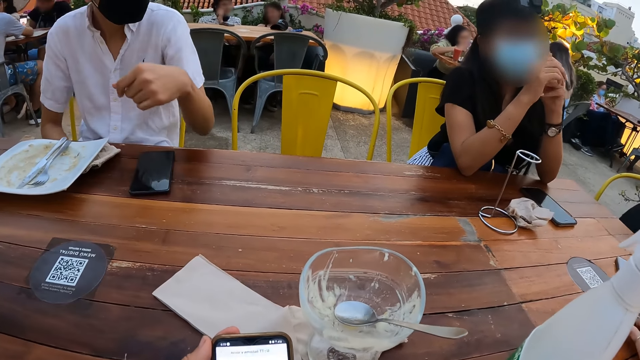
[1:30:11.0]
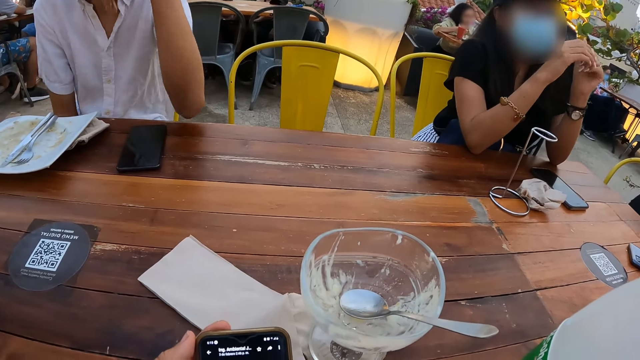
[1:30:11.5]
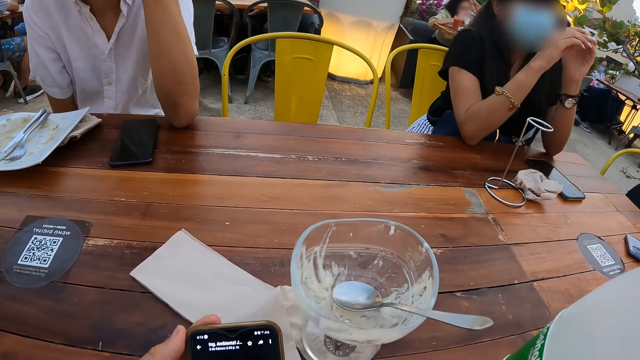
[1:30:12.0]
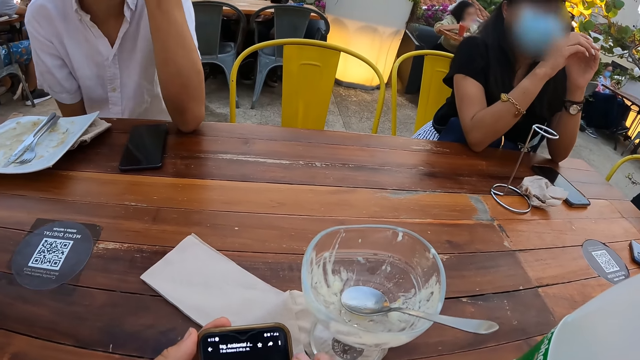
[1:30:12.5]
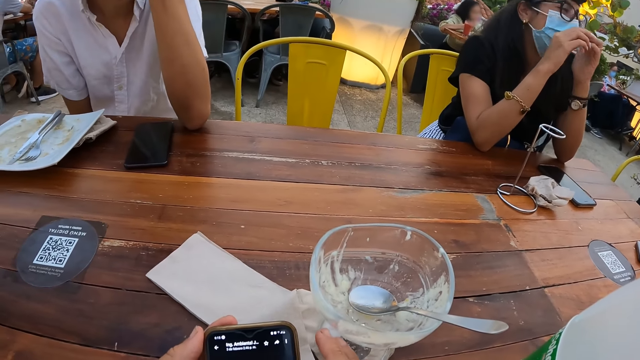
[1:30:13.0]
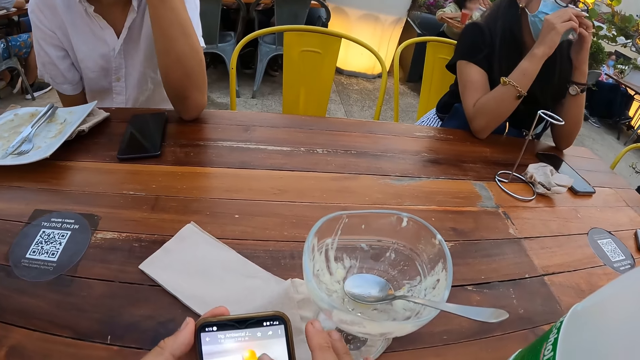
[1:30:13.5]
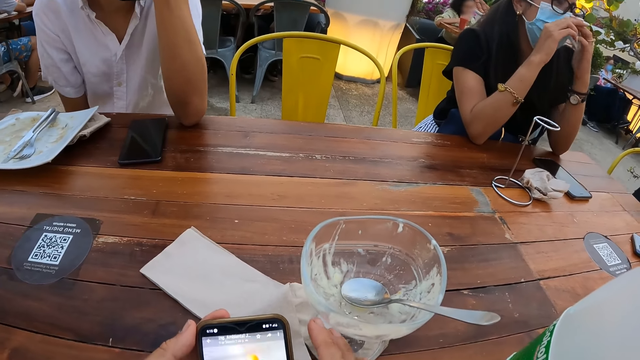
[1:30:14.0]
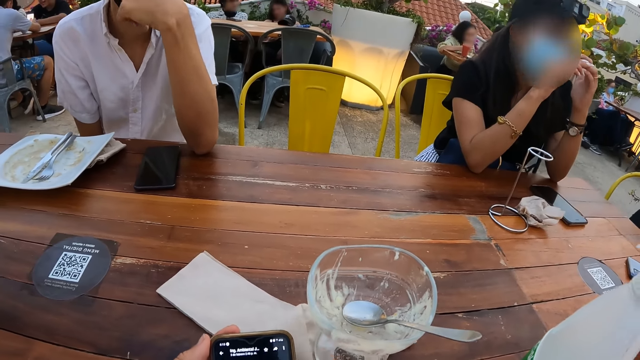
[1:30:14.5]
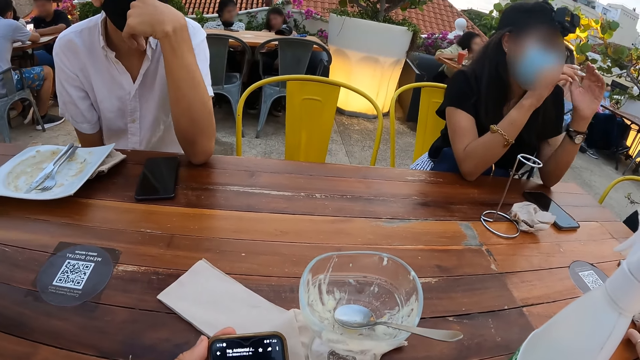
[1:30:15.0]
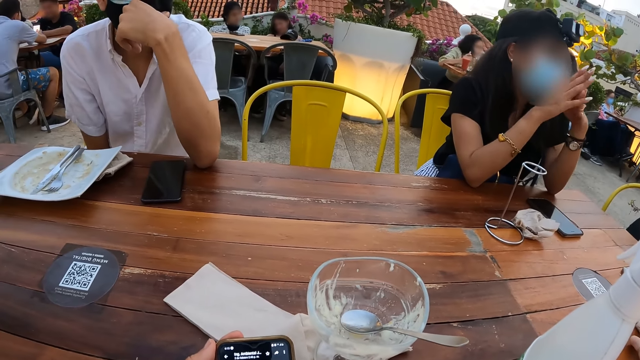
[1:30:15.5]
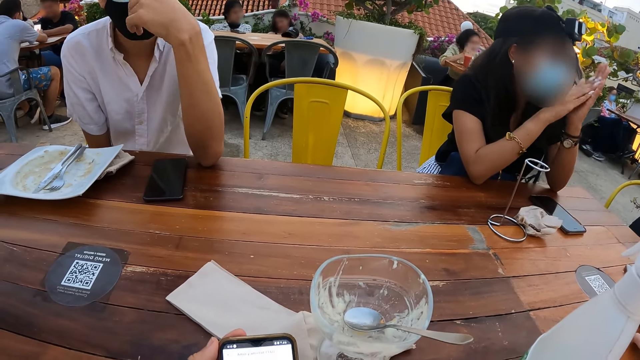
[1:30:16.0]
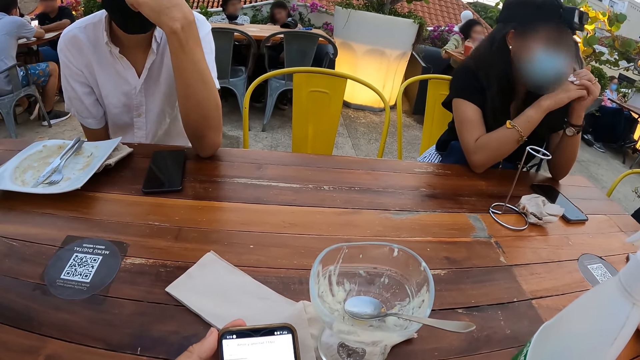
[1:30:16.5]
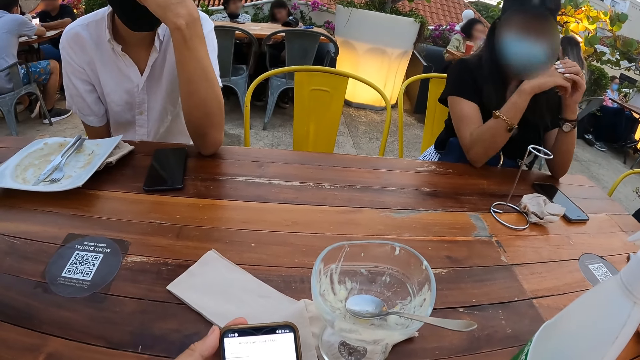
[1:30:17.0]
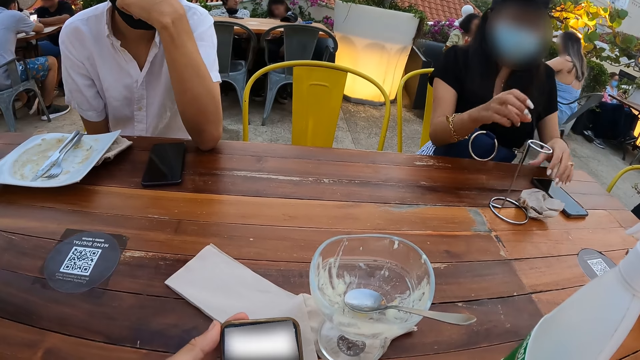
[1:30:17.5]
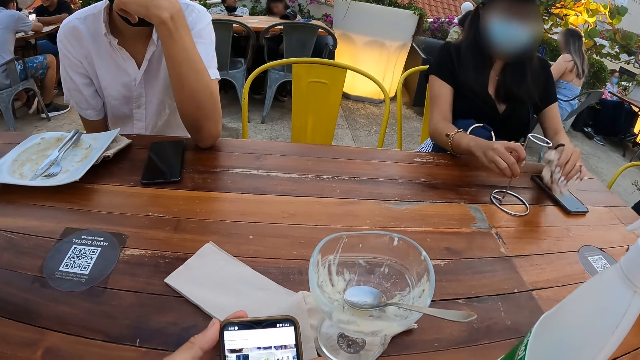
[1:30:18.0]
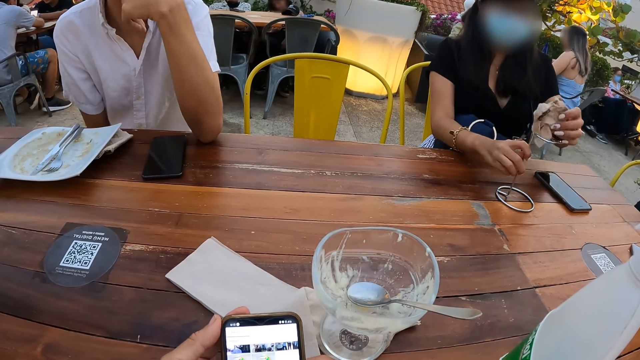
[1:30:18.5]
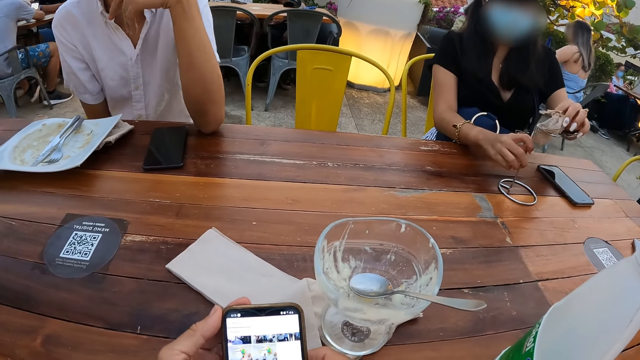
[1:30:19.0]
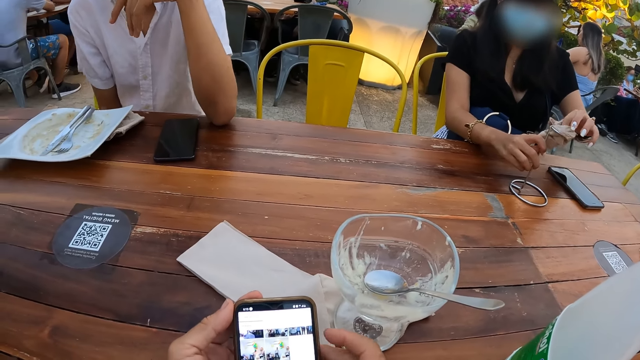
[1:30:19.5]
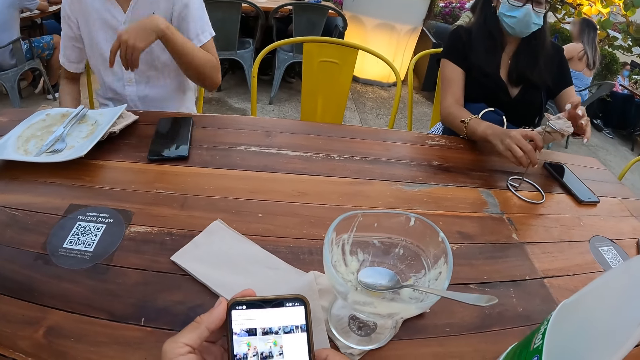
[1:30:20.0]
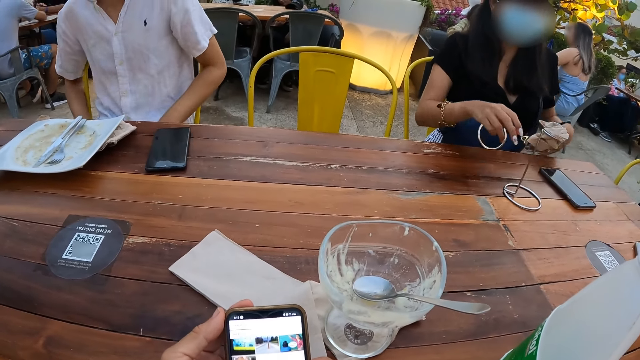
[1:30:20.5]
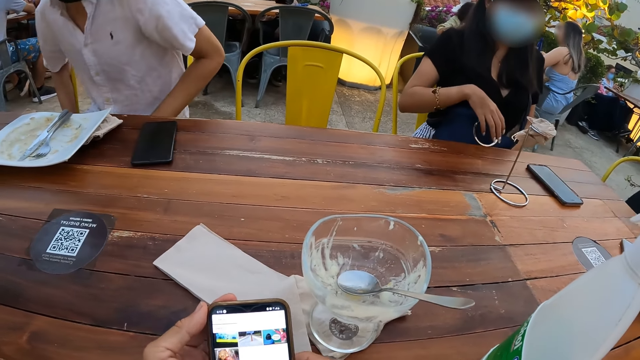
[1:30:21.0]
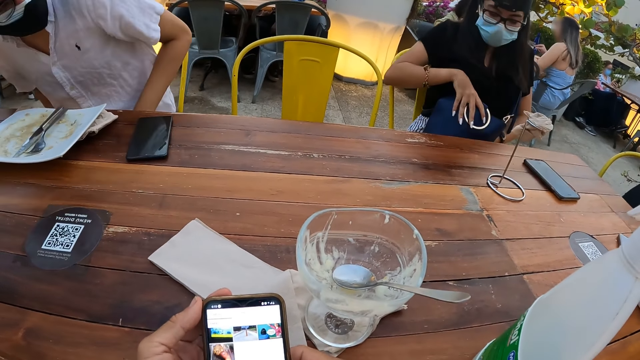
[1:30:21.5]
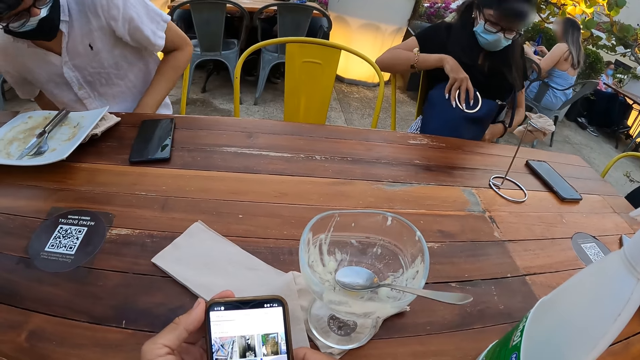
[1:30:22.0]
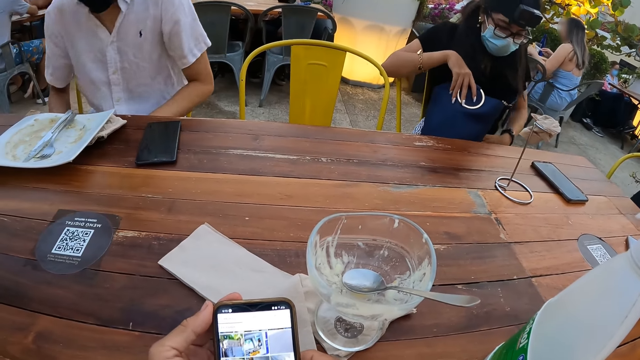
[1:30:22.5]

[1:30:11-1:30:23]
The camera wearer operates a phone. They look at the glass on the table. They operate the phone with the right hand.

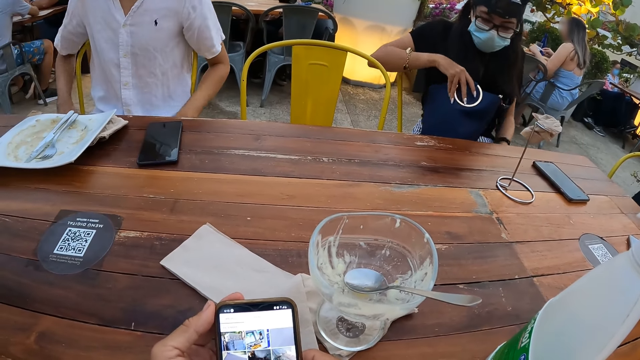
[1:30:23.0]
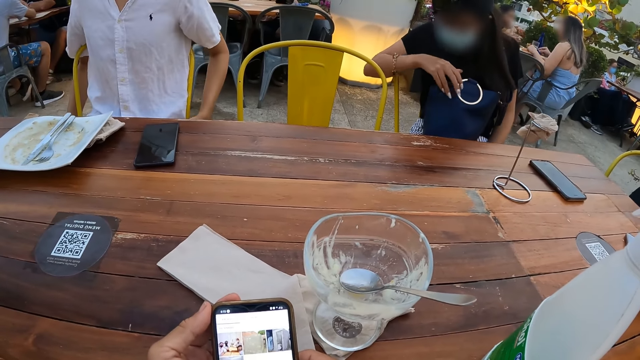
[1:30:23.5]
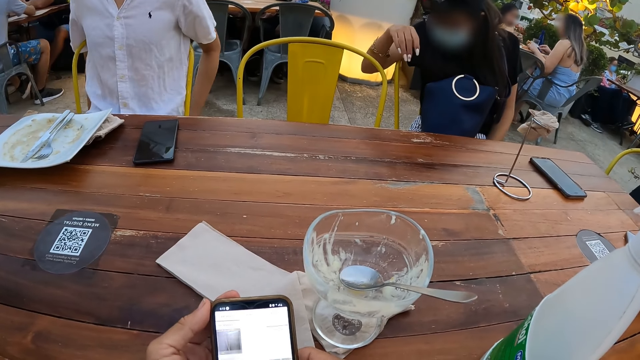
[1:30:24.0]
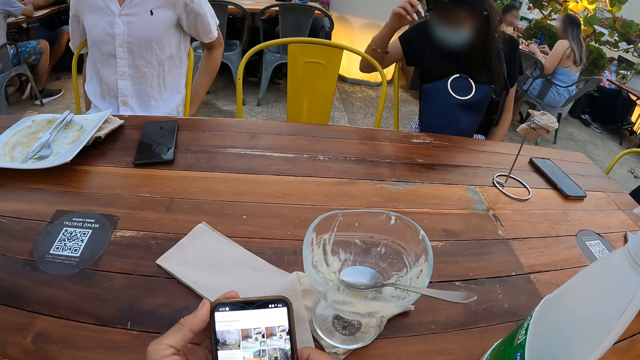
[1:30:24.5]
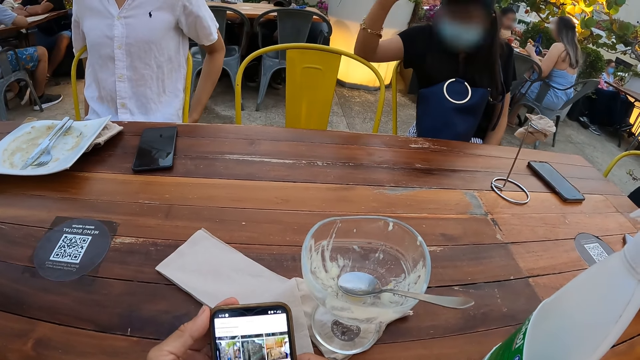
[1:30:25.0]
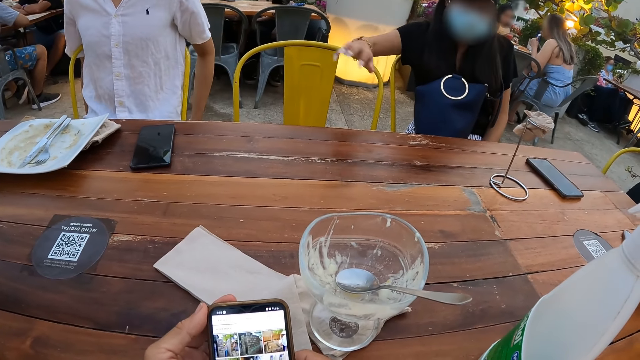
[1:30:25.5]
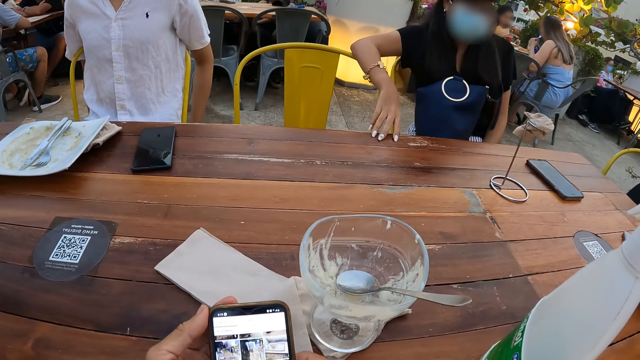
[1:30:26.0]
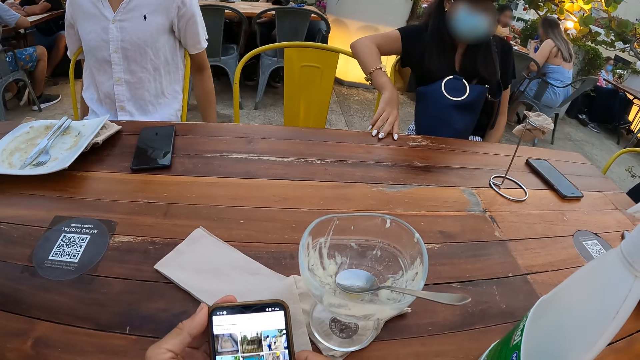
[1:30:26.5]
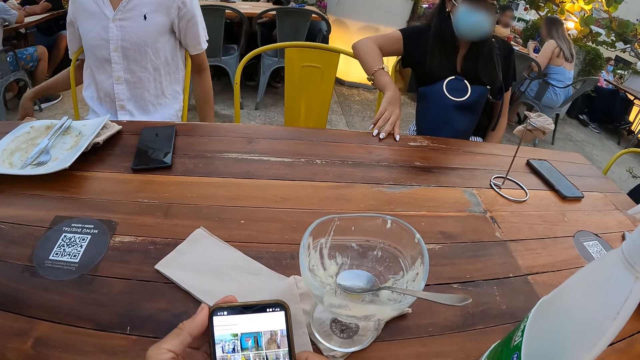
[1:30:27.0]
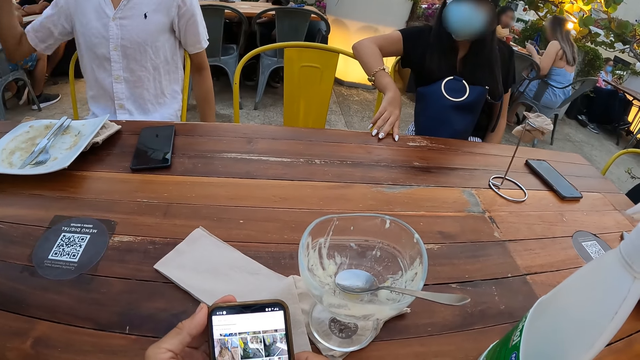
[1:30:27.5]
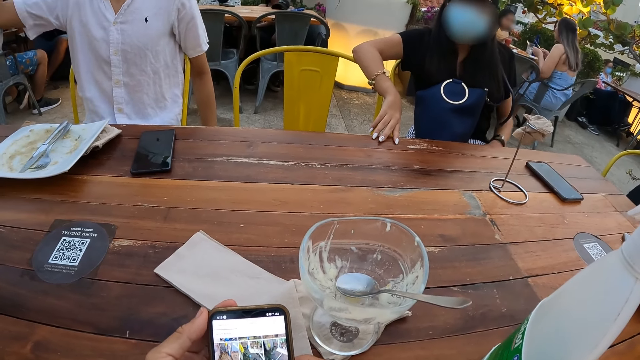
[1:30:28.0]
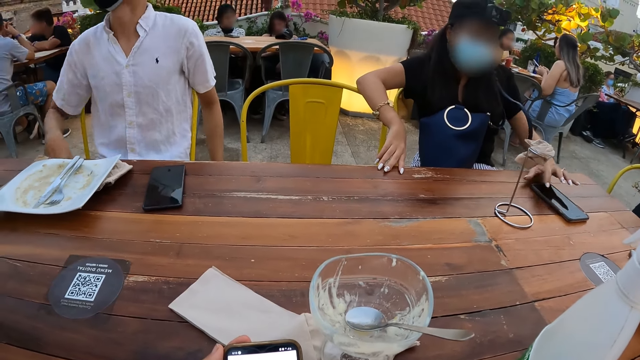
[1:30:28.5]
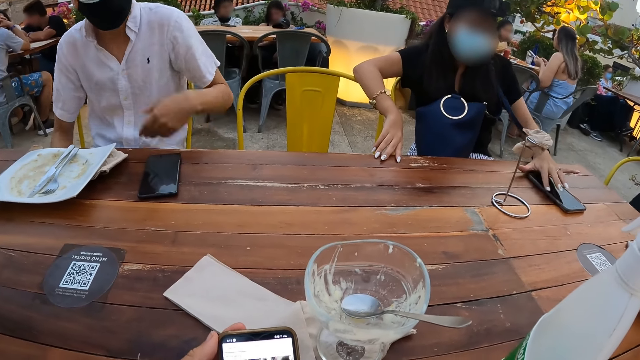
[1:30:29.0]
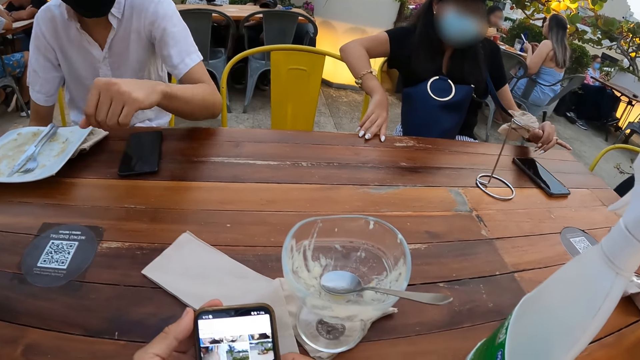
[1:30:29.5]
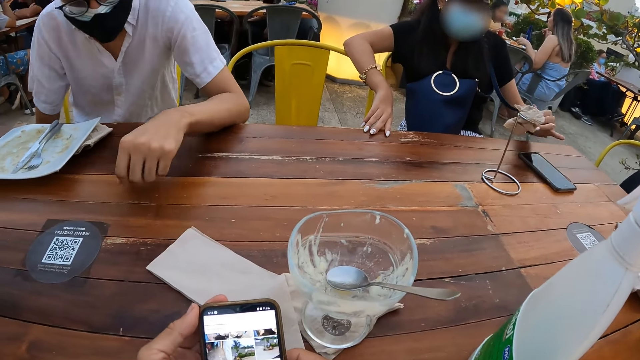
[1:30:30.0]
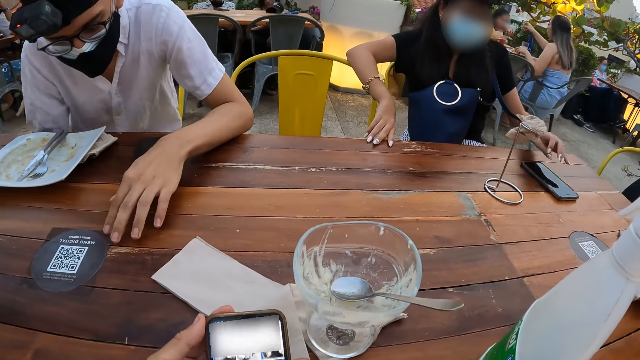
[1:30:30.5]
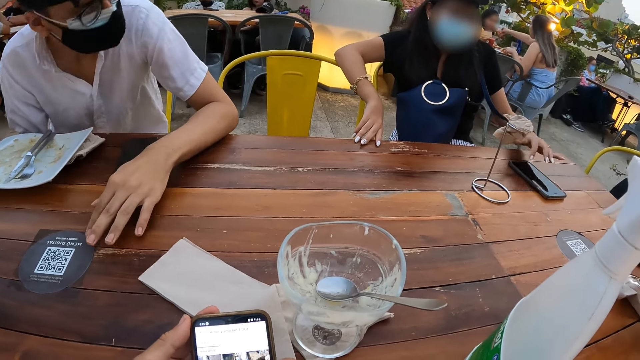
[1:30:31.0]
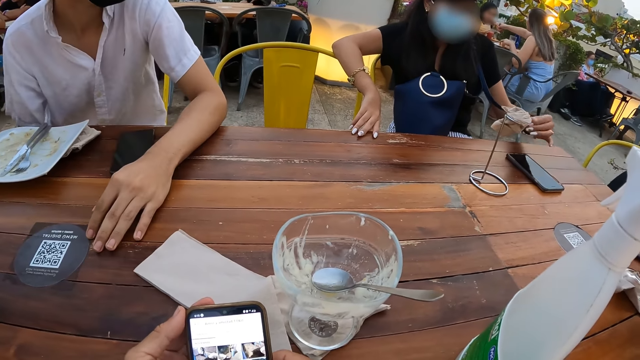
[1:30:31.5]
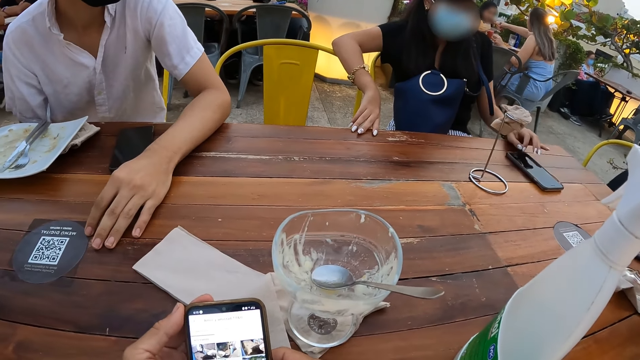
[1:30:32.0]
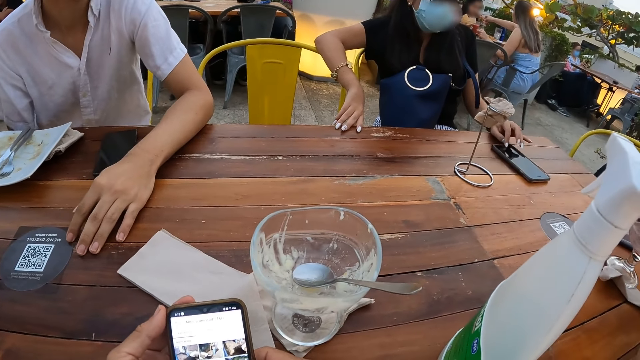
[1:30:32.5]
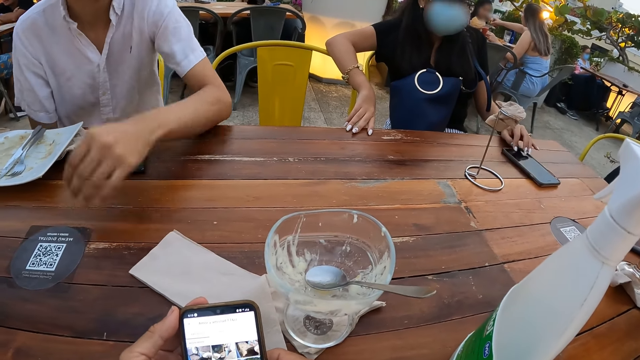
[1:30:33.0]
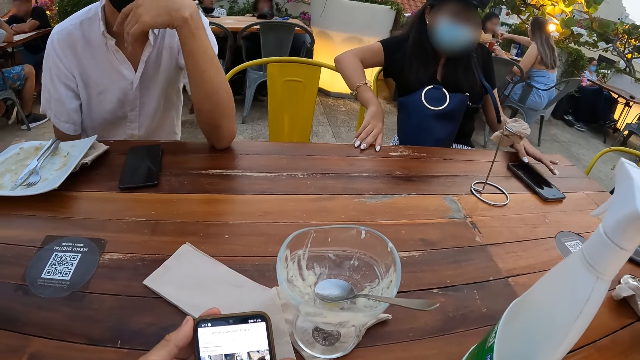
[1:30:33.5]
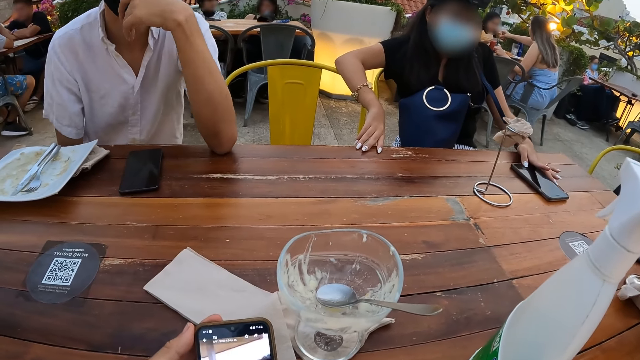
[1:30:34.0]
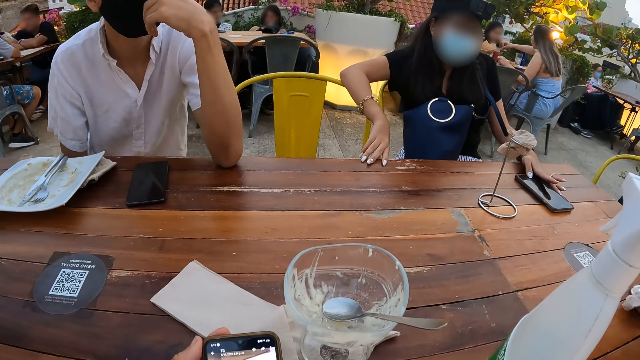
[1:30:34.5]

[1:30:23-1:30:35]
The camera wearer looks at a person. They operate the phone with the right hand. They look at the left hand of another person.
